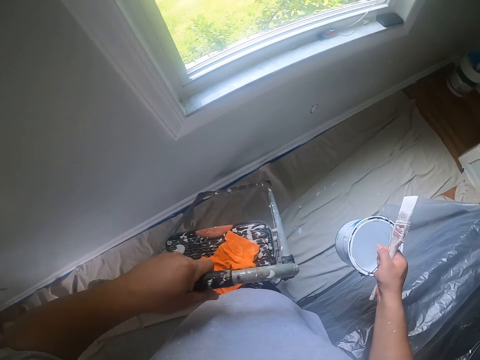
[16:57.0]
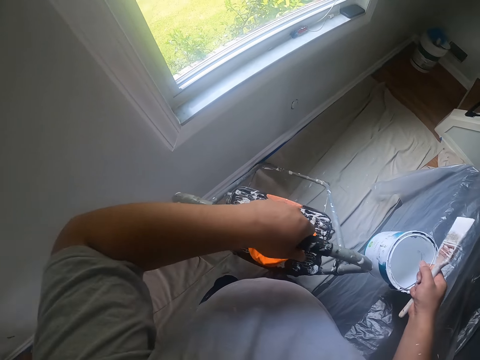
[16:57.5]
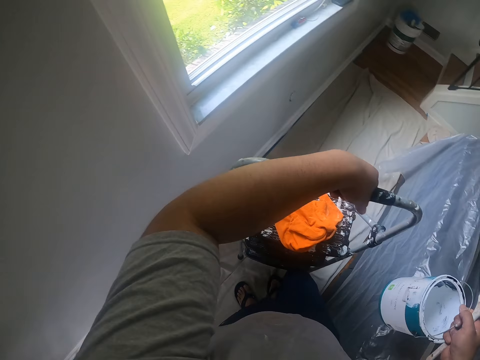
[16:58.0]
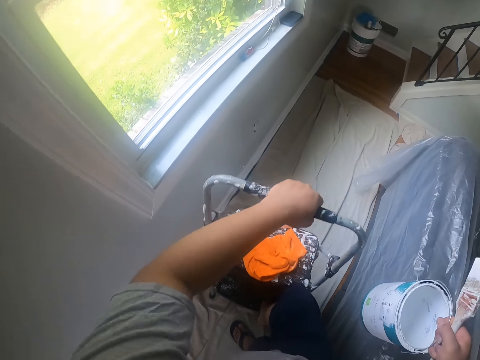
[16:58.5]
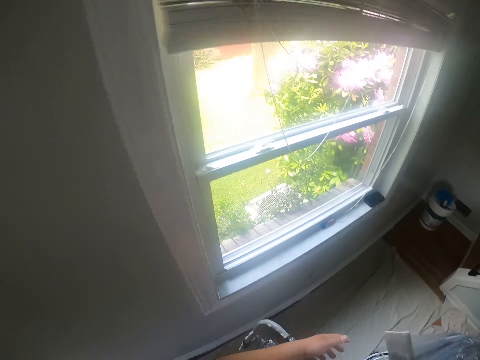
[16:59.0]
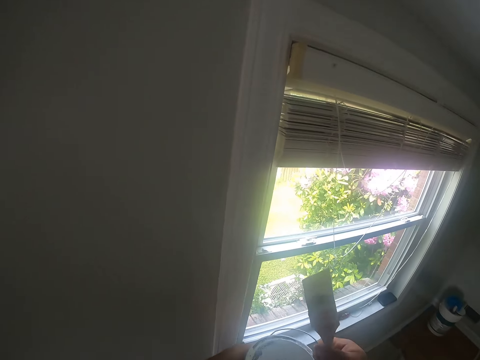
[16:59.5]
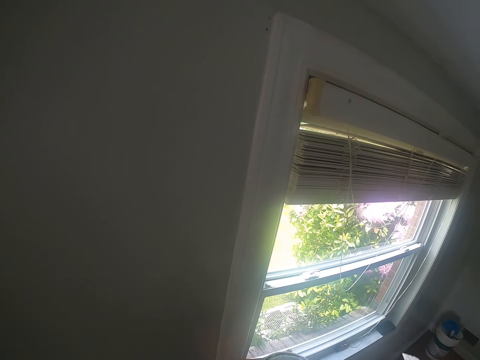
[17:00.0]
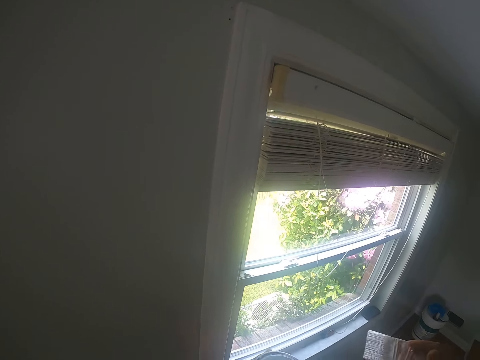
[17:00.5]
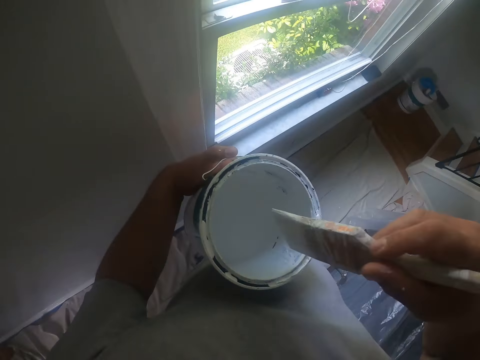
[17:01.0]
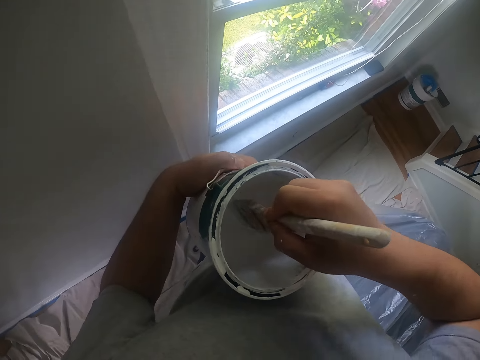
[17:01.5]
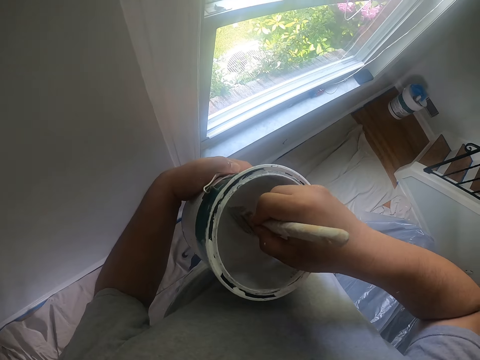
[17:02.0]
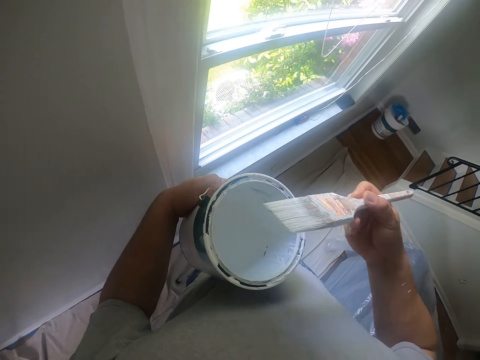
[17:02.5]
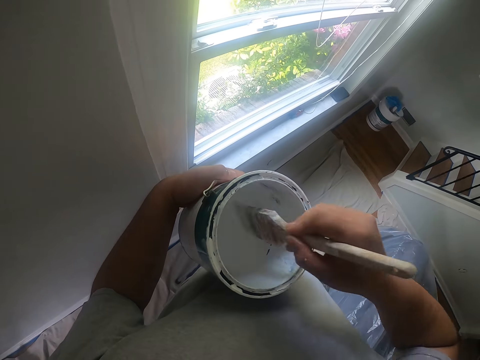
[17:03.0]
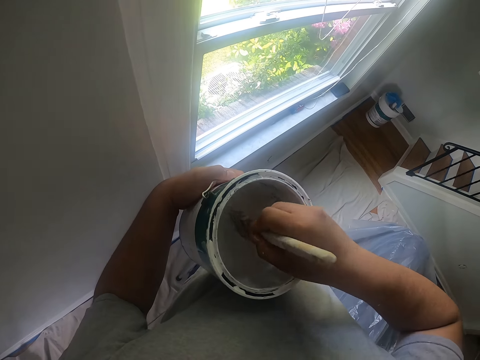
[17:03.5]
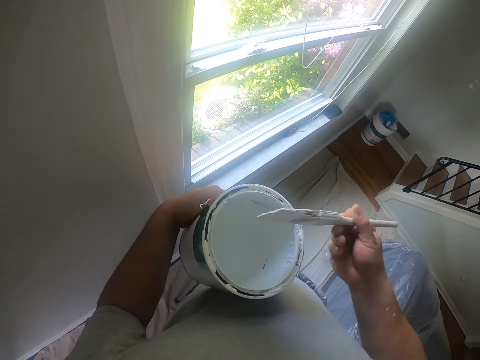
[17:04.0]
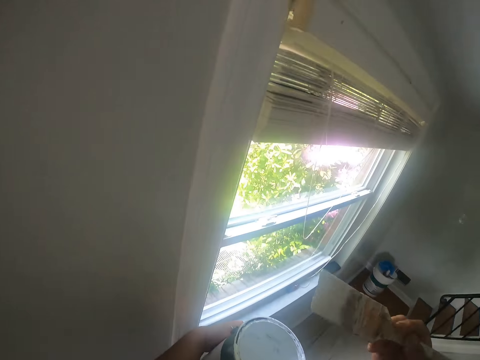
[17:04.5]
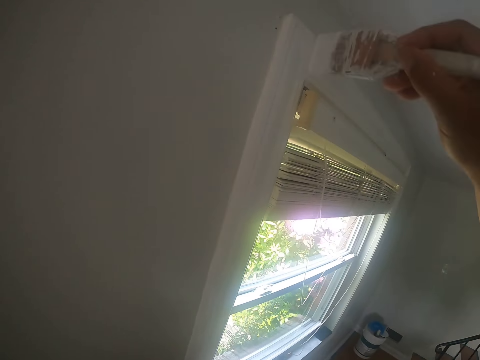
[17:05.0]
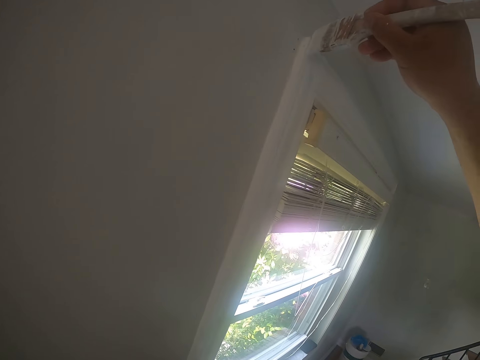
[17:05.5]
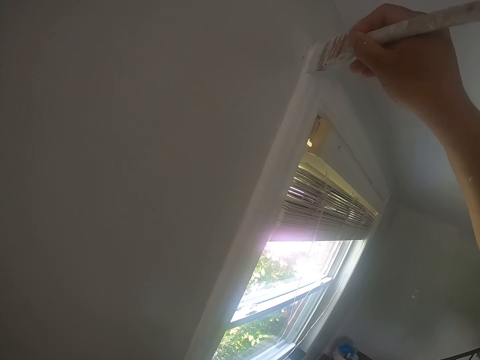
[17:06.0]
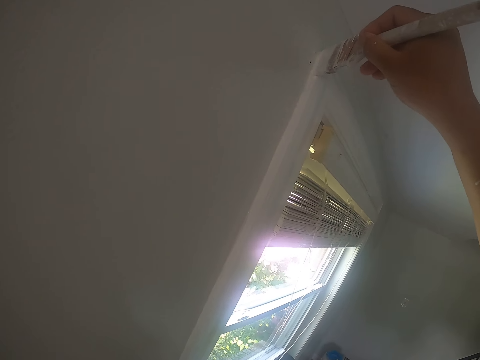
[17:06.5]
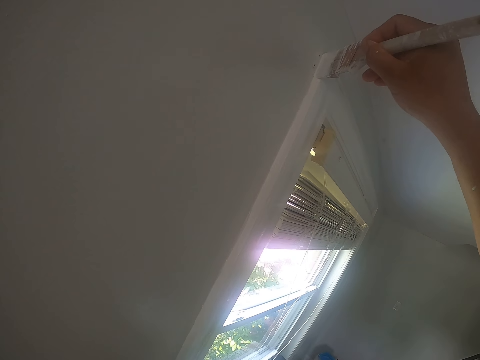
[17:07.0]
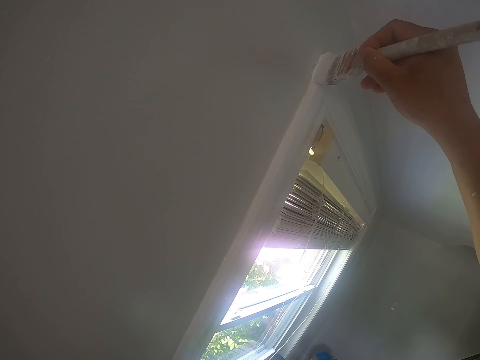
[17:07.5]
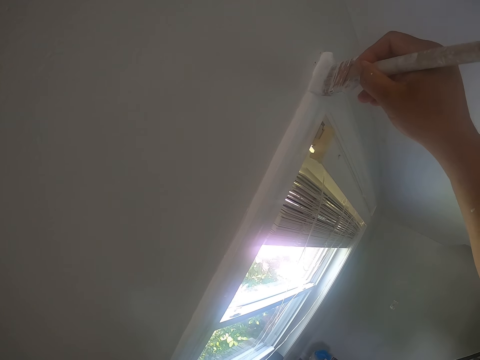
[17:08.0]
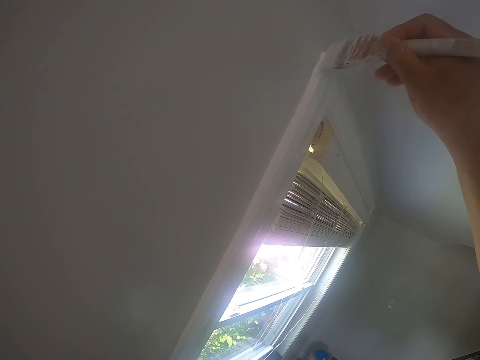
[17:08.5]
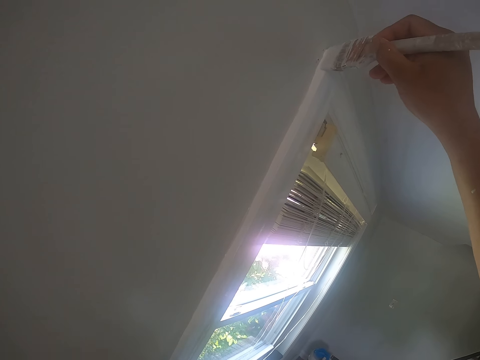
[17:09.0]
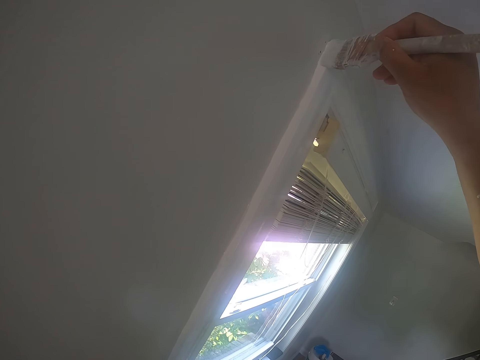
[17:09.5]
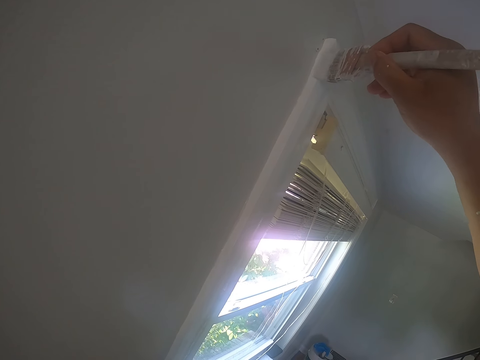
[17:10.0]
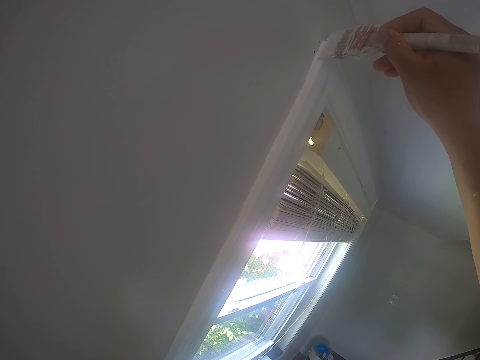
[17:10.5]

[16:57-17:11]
The camera wearer puts the step ladder on another part of the floor with his left hand. He climbs the ladder. He passes the can of paint from his right hand to his left hand. He dips the paintbrush into the can of paint with his right hand. He paints the window frame with the paintbrush in his right hand.

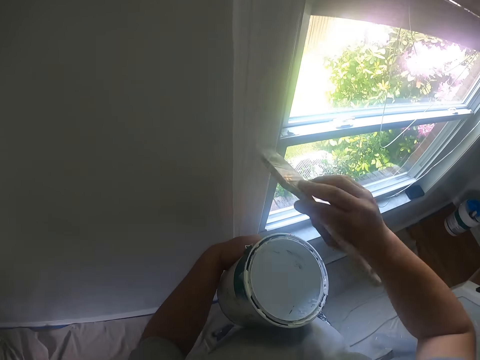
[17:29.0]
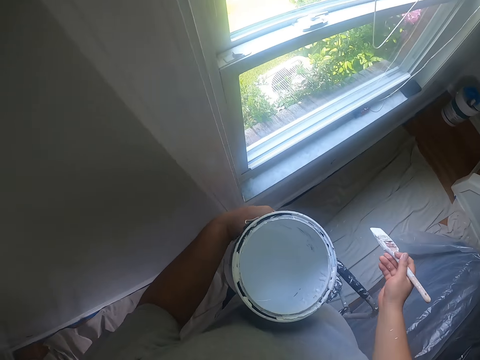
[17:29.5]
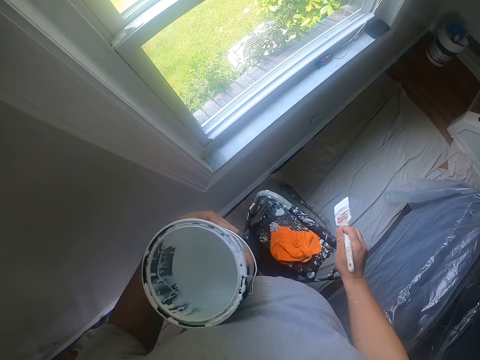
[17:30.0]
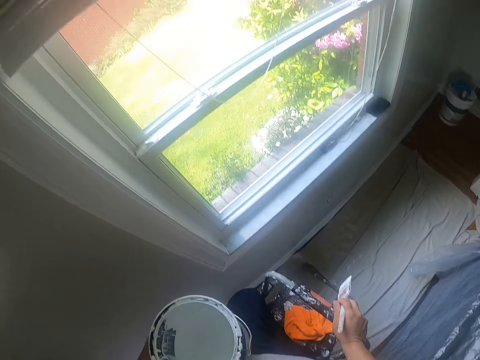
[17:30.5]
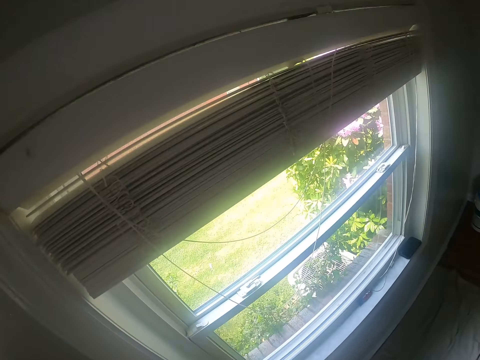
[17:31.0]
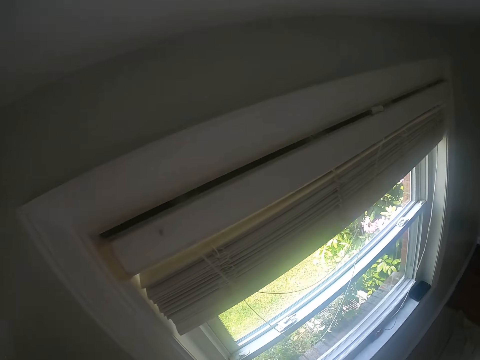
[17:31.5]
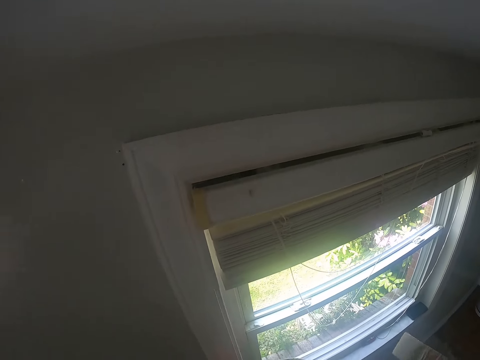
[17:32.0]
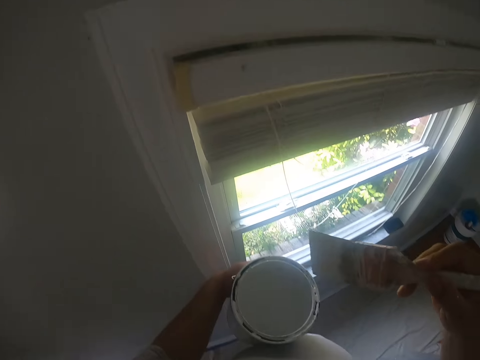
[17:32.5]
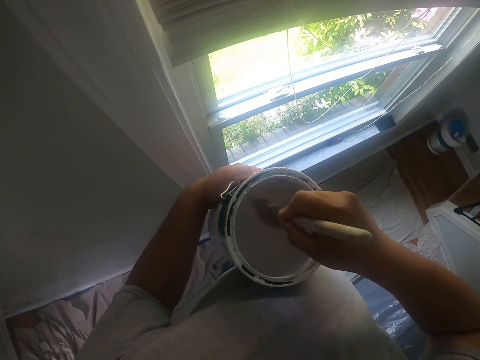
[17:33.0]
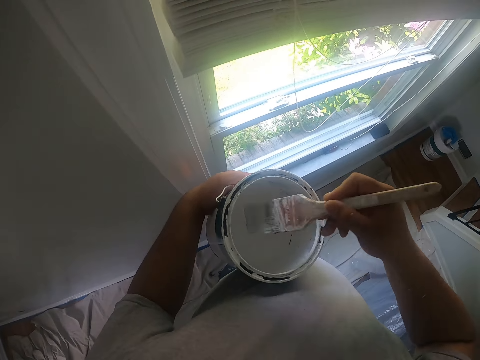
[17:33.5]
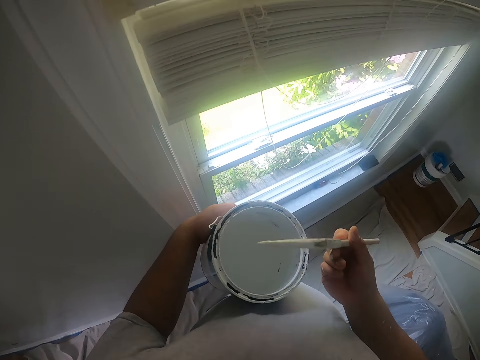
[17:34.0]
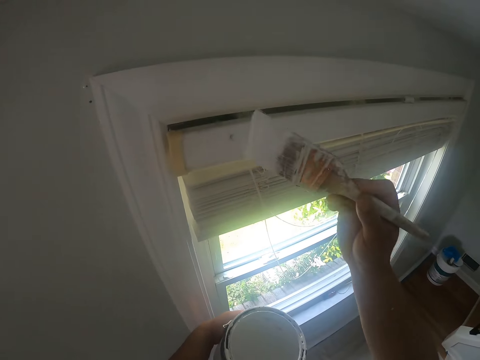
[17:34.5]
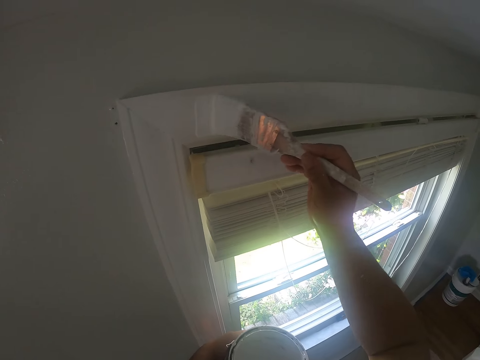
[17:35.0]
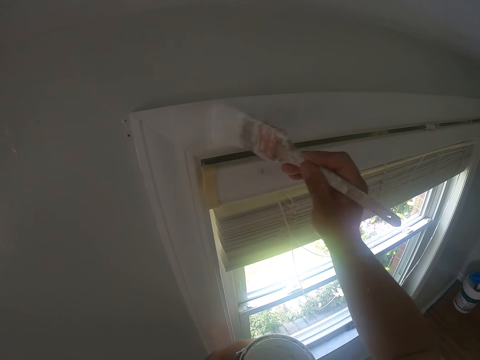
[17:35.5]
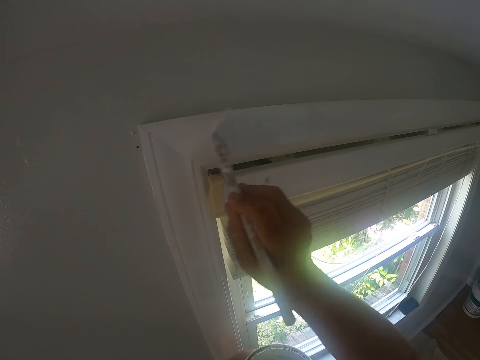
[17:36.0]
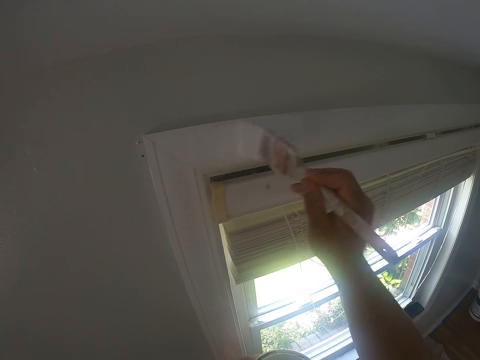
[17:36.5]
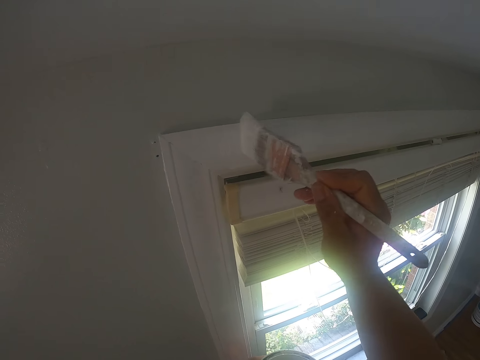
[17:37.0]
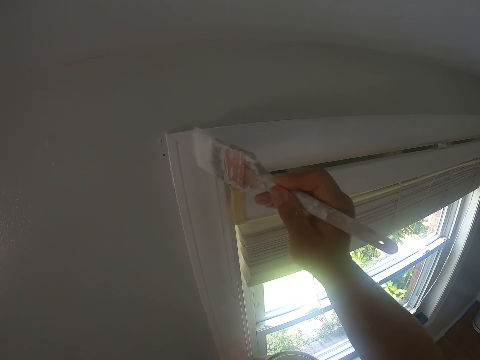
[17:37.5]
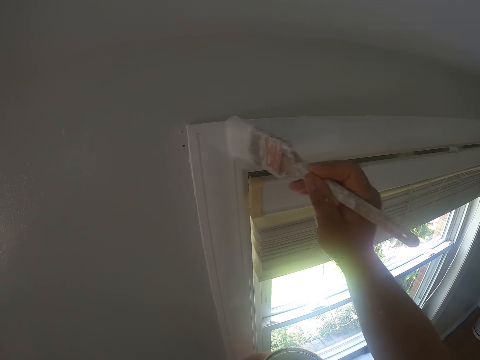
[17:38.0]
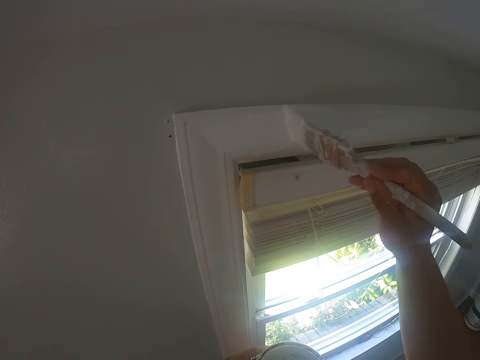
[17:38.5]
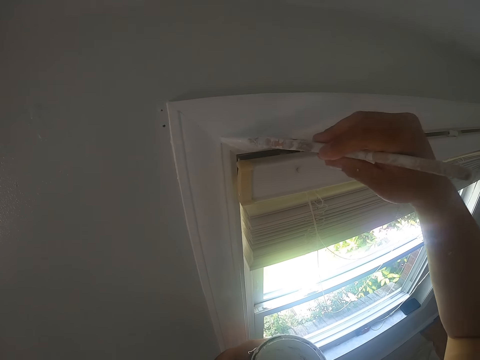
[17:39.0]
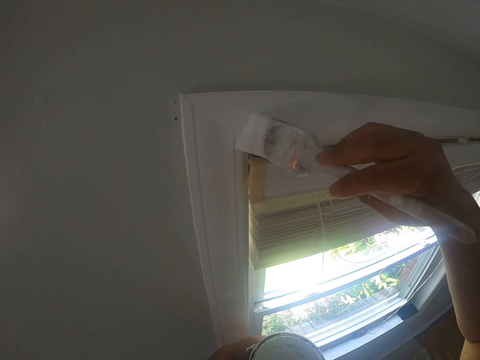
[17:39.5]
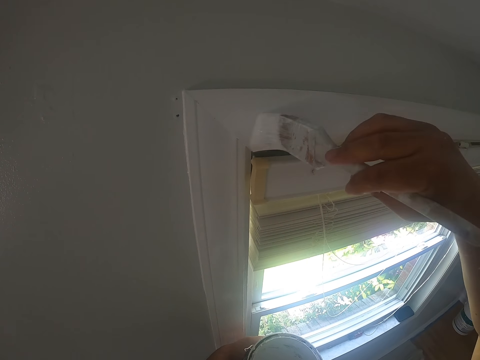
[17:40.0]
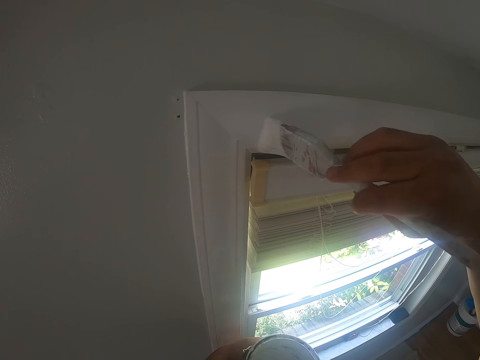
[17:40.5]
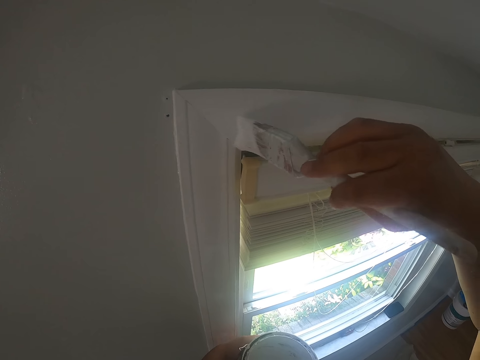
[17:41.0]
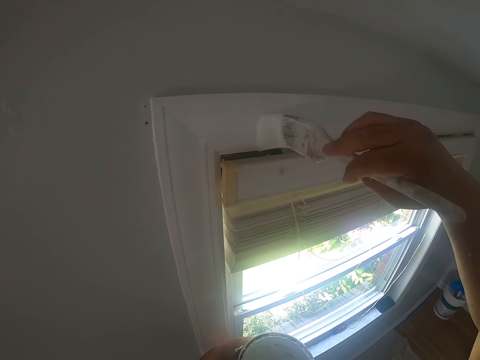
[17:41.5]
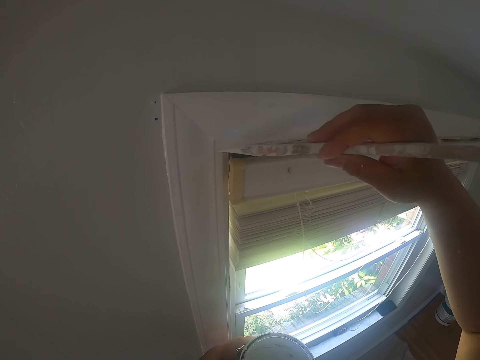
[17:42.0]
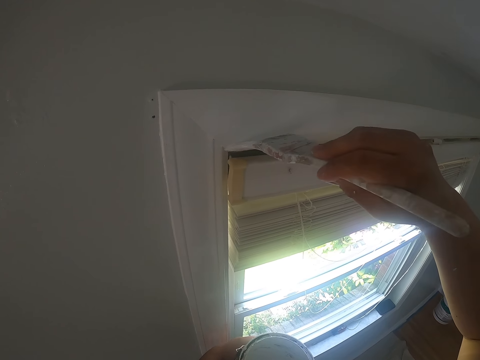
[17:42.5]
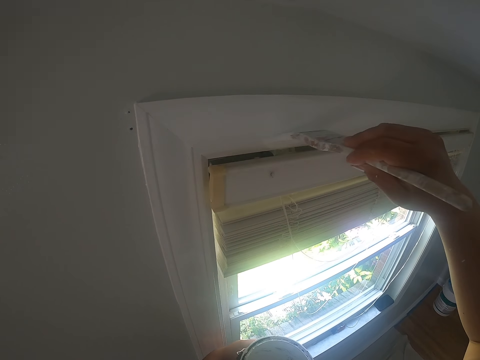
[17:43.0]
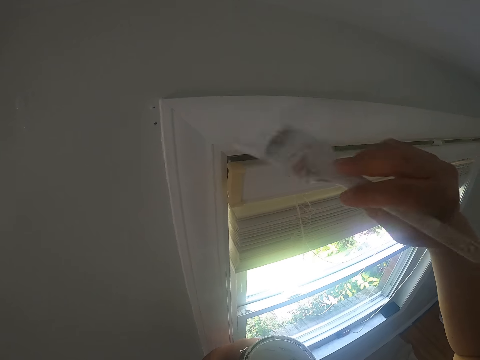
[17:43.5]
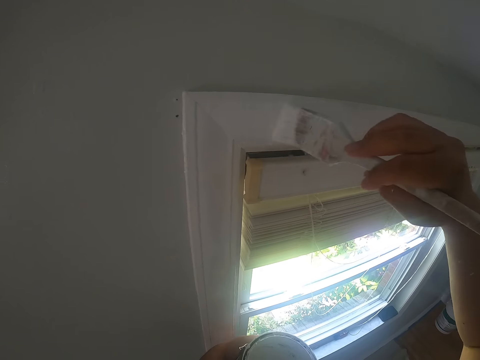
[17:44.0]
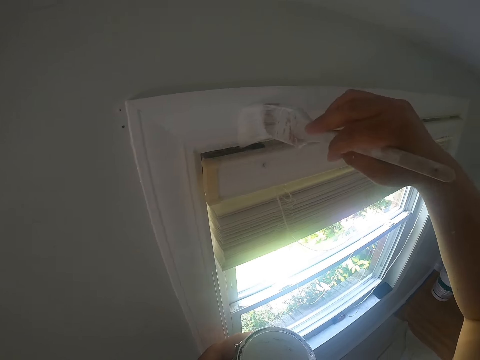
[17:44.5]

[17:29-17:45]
The camera wearer puts his right hand on the step ladder. He climbs another step of the ladder. He dips the paintbrush into the can of paint with his right hand. He shakes off excess paint on the paintbrush with his right hand. He paints the window frame with the paintbrush in his right hand.
